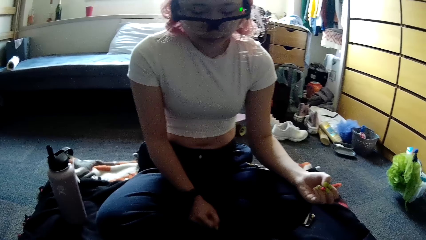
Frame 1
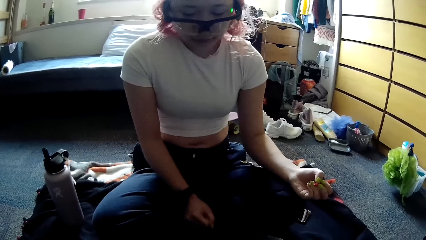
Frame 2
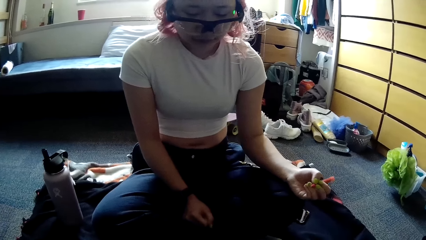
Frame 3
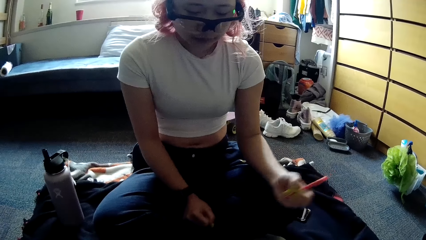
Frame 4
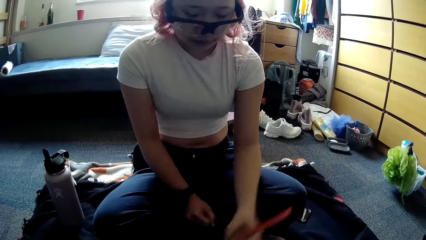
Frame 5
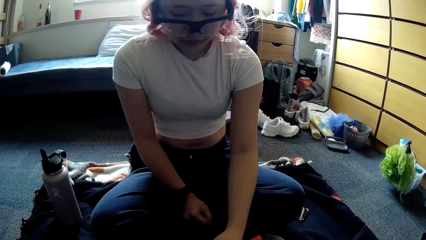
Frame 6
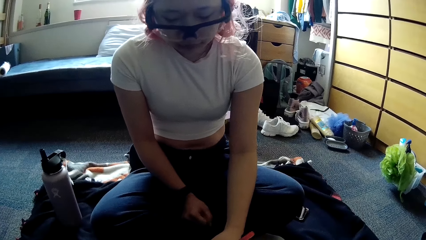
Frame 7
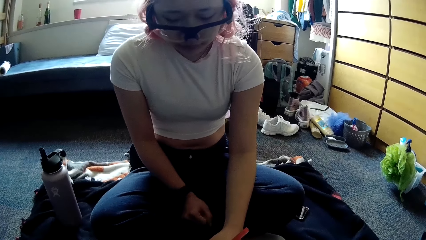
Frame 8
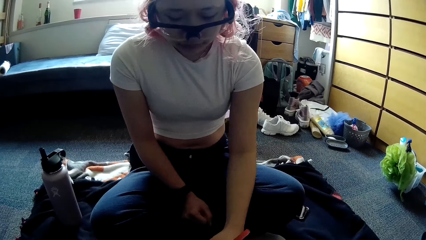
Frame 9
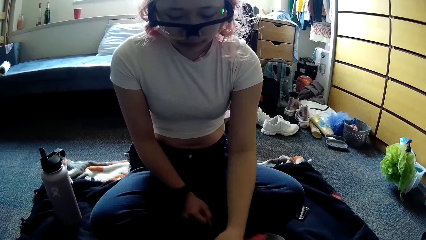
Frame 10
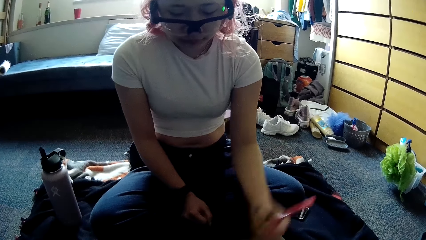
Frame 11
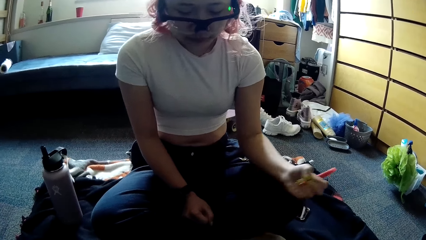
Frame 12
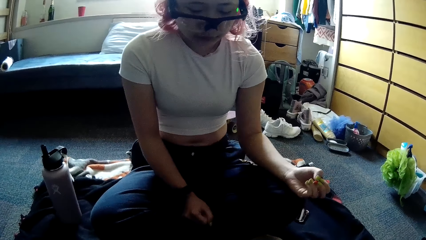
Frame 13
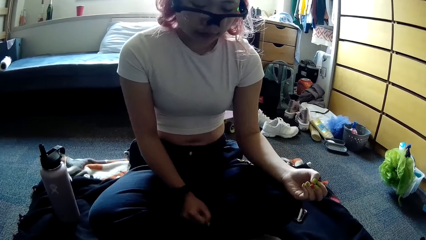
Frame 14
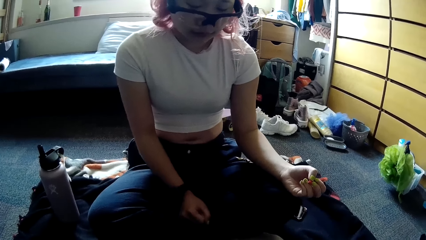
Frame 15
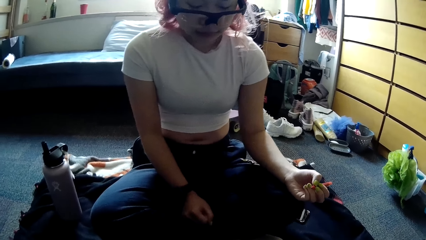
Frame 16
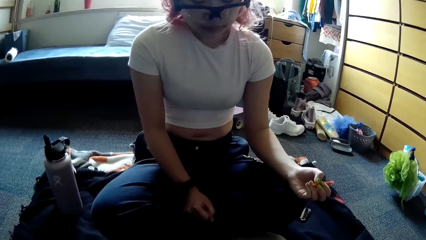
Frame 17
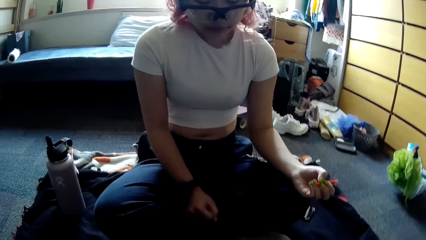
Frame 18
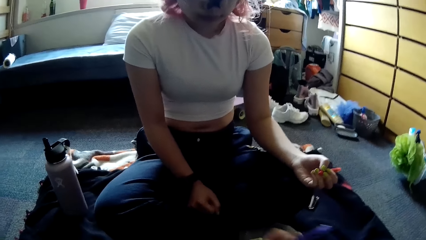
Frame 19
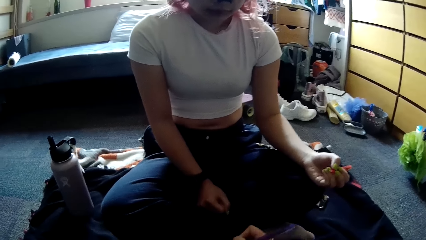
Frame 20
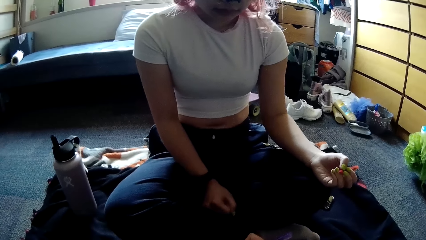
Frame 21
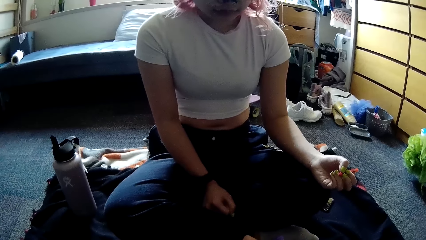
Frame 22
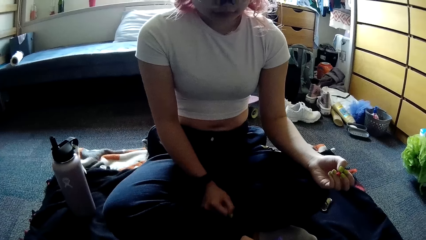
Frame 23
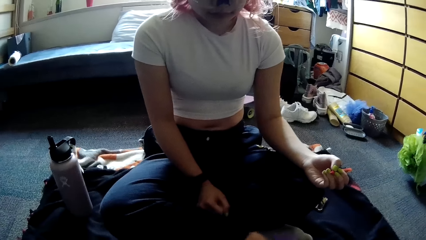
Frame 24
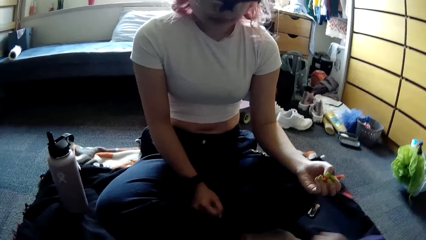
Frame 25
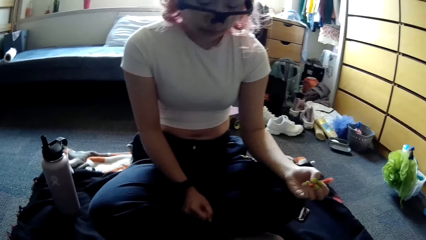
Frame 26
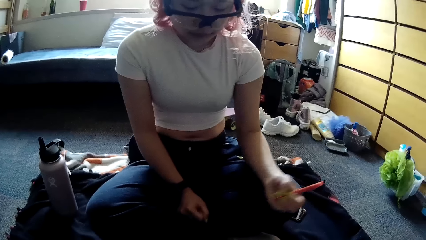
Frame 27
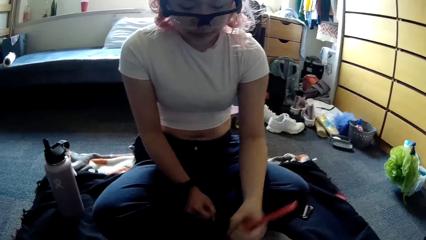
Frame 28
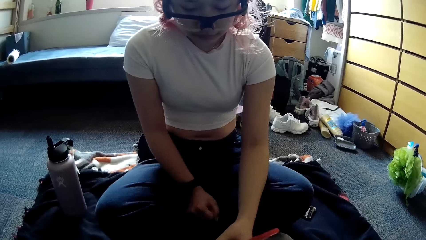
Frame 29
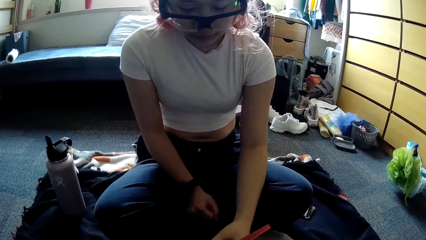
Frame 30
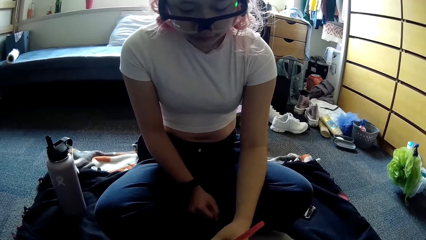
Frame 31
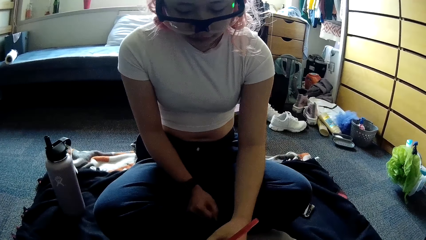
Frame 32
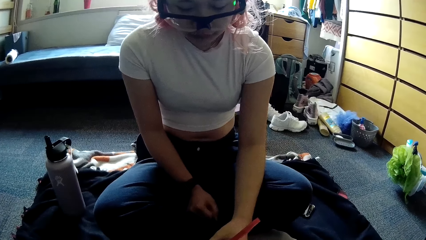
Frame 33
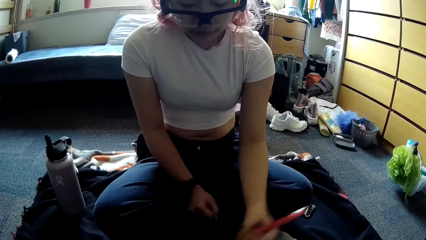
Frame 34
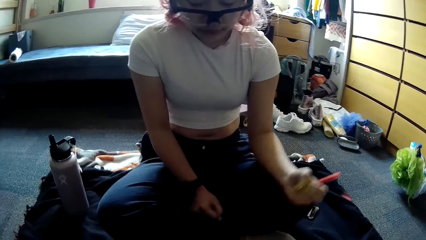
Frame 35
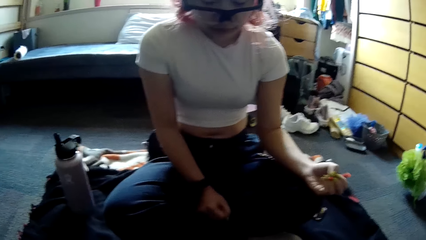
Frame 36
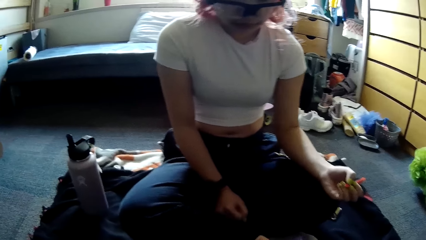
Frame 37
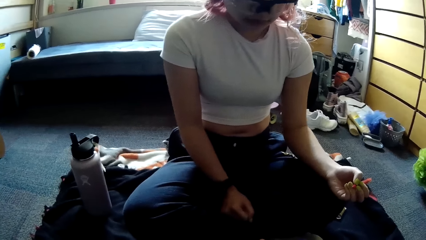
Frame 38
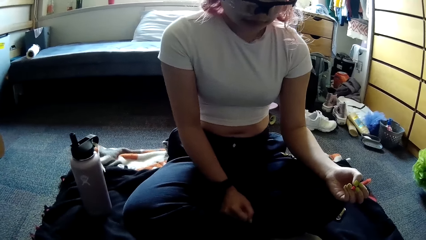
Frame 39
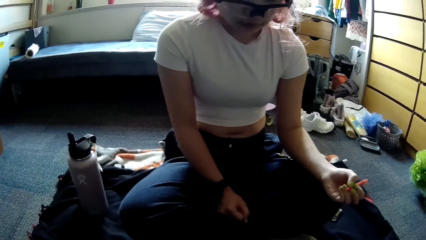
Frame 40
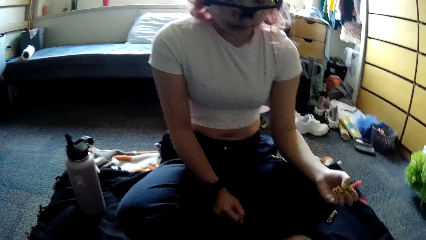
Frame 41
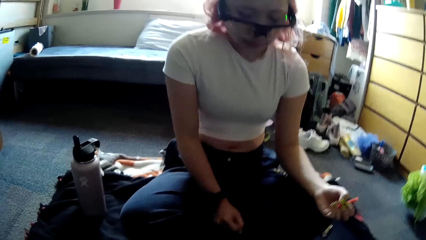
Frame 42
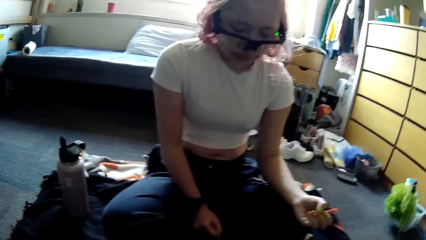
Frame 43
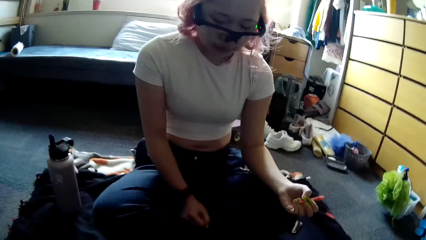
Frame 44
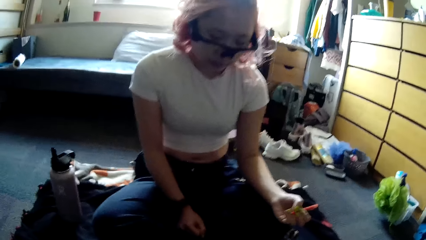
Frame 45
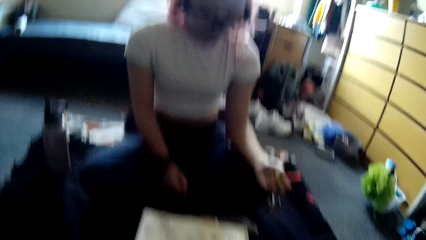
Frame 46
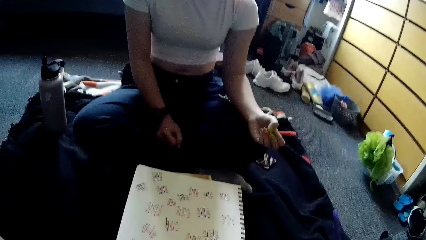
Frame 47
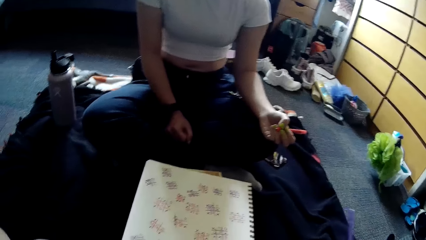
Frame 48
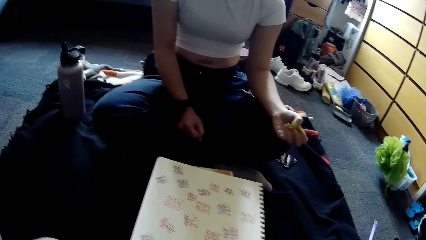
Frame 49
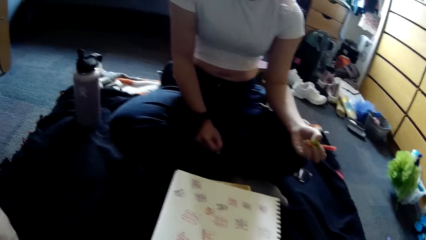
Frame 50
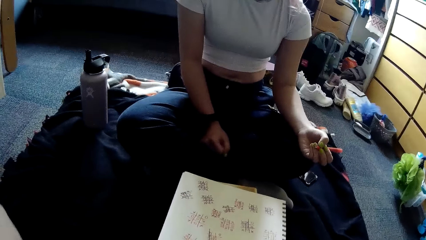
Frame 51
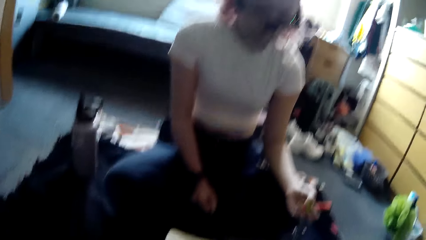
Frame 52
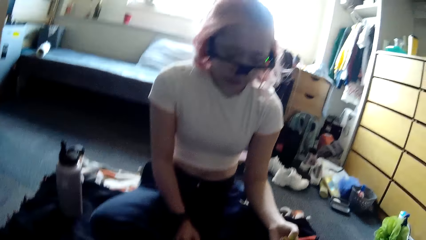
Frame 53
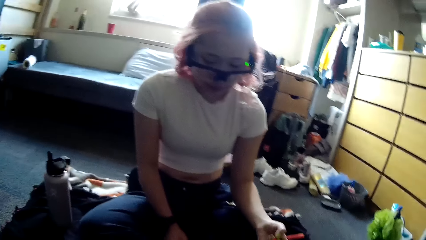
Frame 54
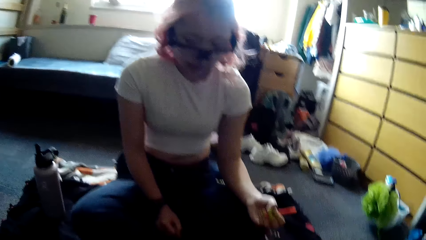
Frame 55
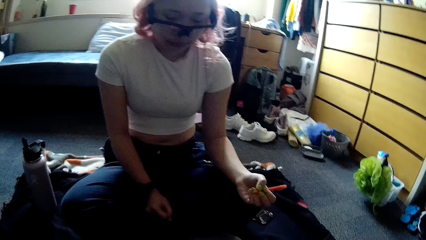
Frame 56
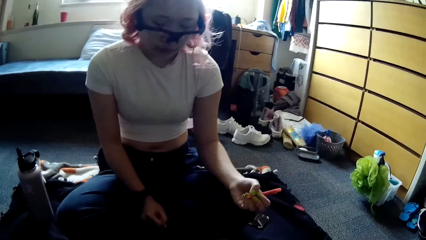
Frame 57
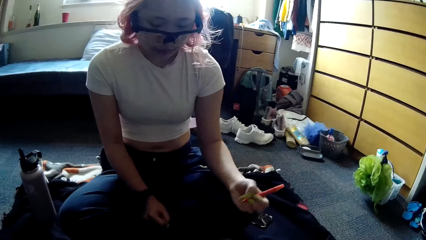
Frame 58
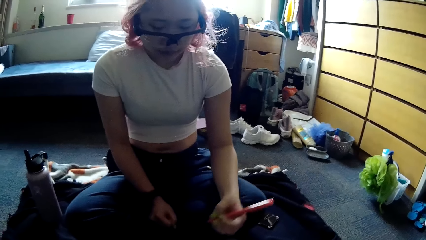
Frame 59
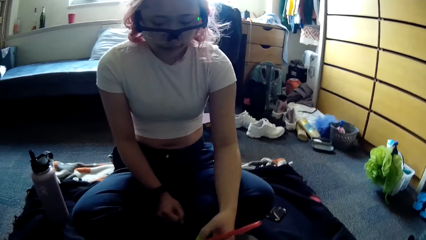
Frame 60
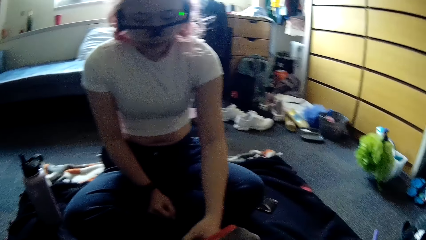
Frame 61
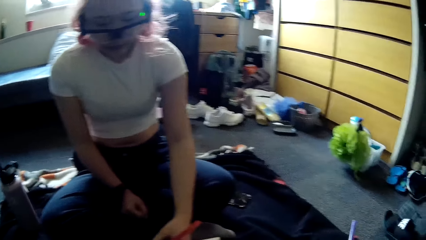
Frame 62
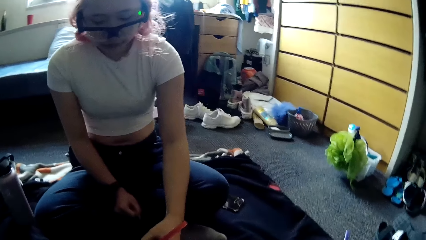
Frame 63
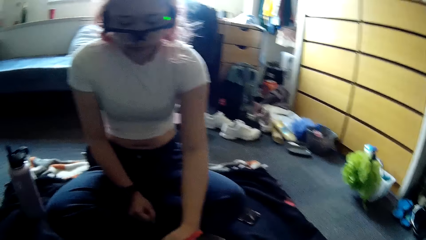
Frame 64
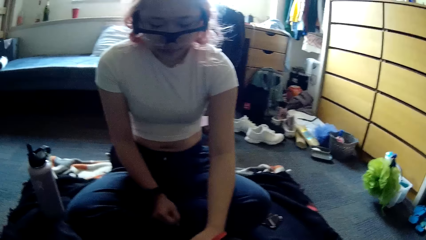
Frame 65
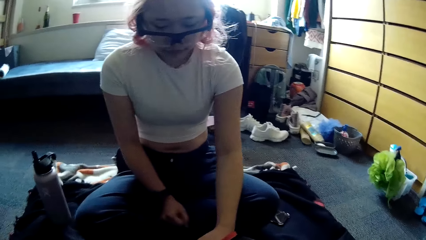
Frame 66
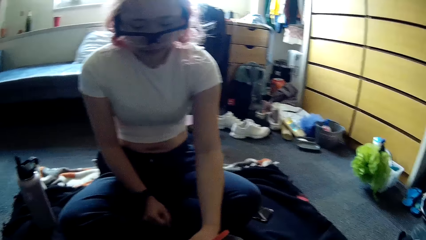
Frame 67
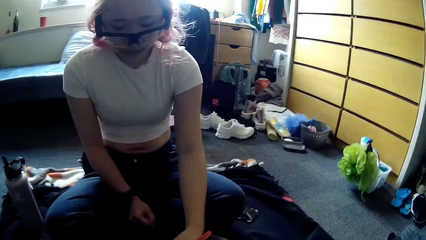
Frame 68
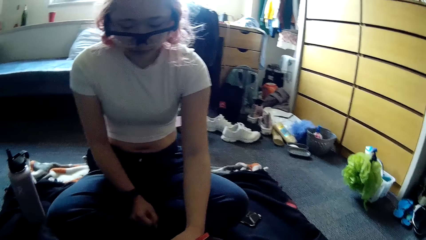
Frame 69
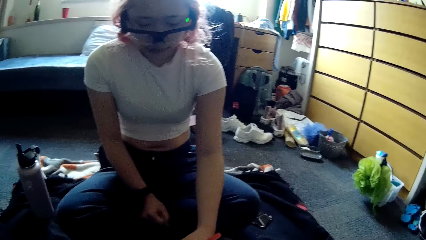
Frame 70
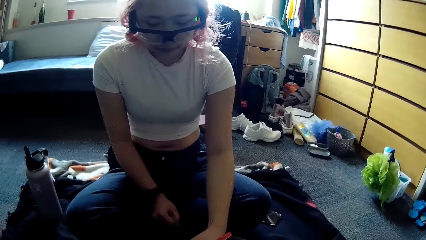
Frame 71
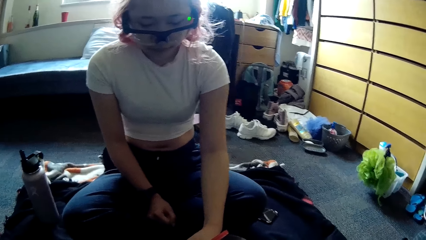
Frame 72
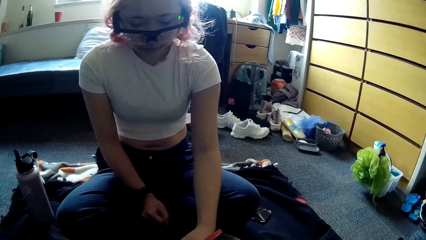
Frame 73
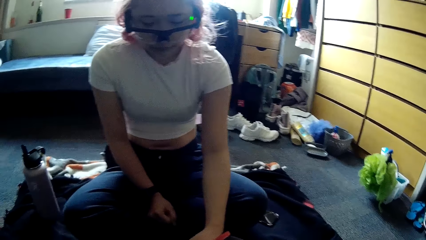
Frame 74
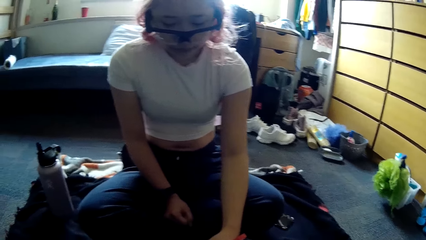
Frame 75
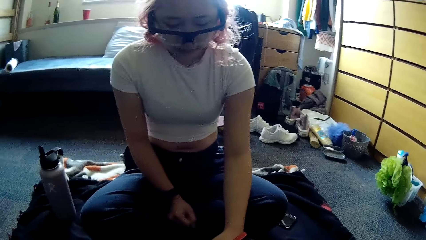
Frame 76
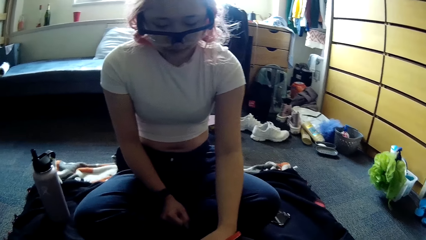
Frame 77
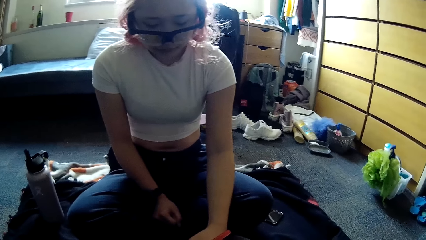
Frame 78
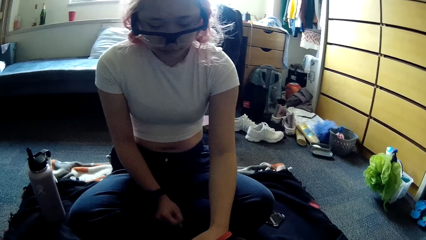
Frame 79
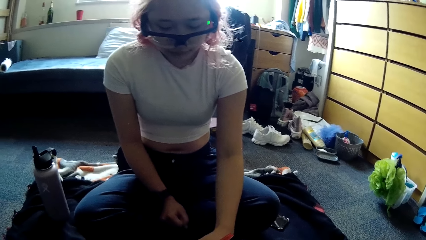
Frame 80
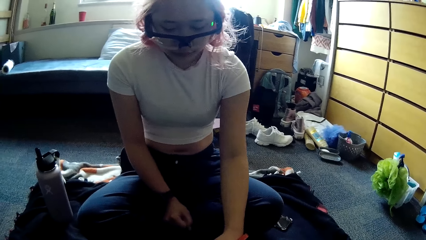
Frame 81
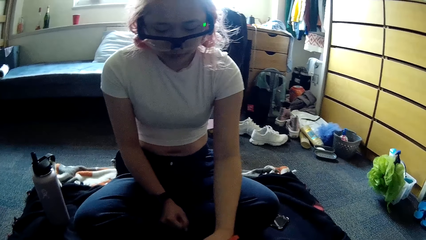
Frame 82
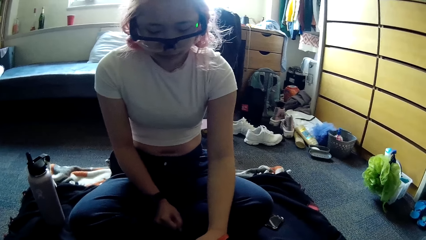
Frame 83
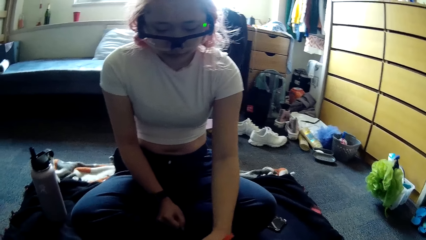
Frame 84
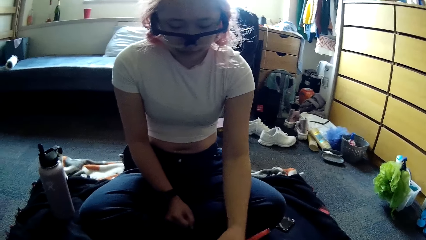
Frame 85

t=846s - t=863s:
A woman writes on the paper. The woman stares at the paper. The camera wearer writes in the book with the pen in her right hand. She stares at the woman. The woman writes in the book with the pen in her left hand. The camera wearer writes in the book with the pen in her right hand. The woman stares at the paper. The camera wearer stares at the paper. She stares at the woman. The woman writes on the paper.
